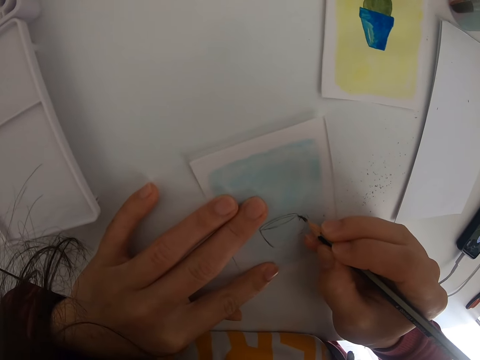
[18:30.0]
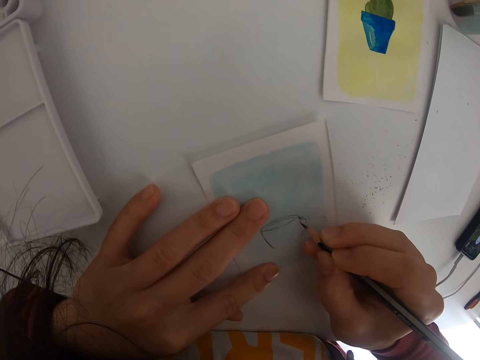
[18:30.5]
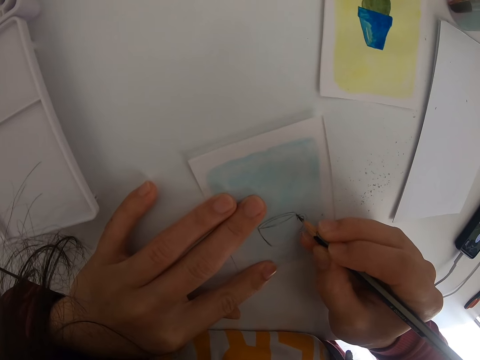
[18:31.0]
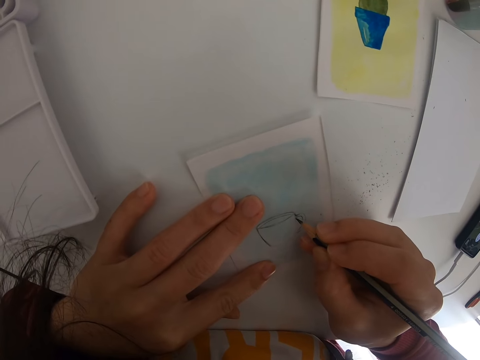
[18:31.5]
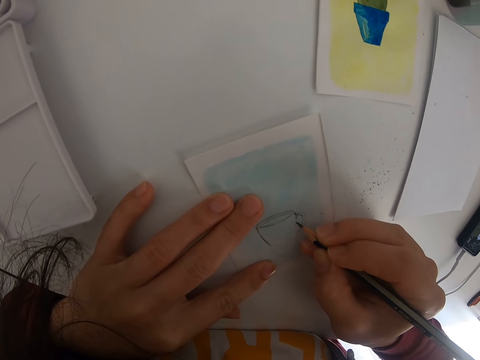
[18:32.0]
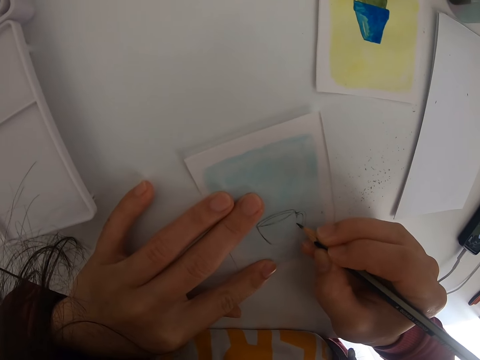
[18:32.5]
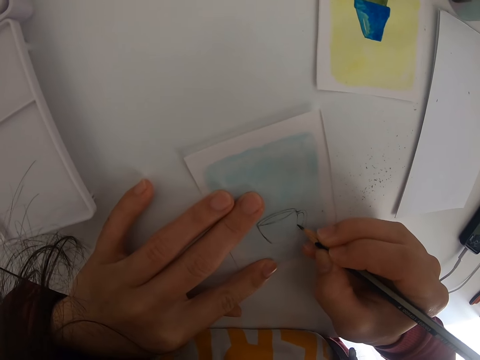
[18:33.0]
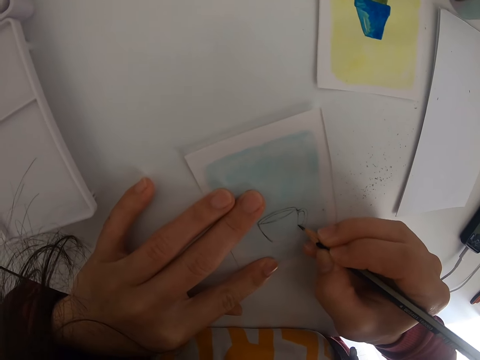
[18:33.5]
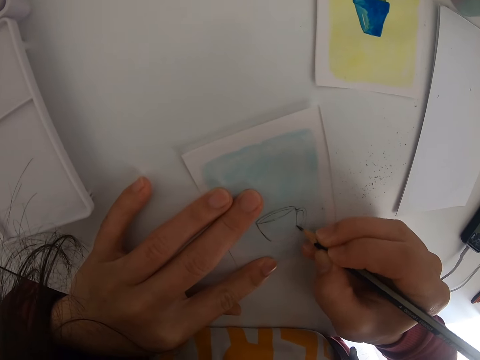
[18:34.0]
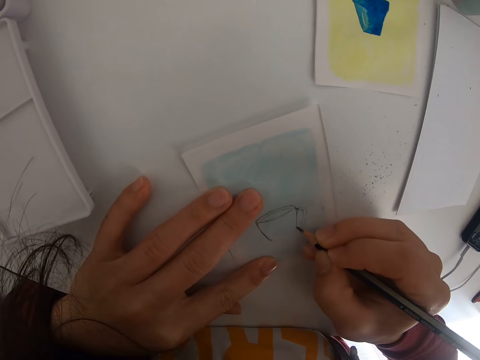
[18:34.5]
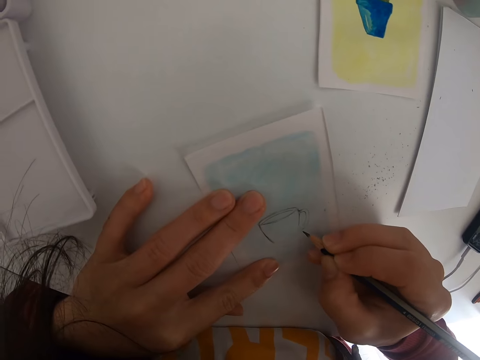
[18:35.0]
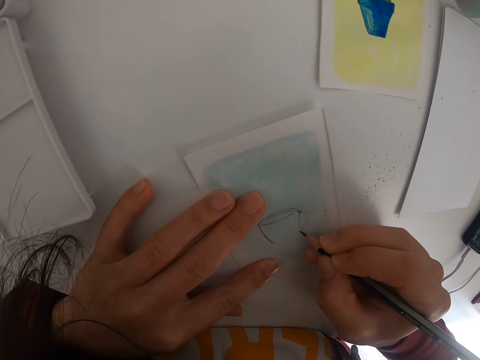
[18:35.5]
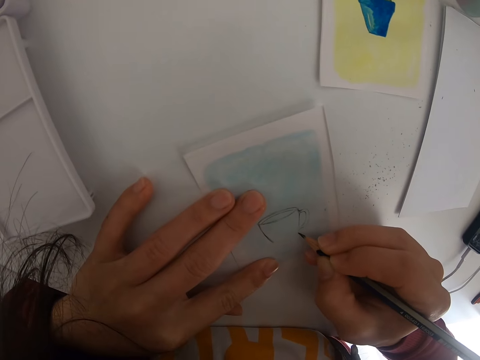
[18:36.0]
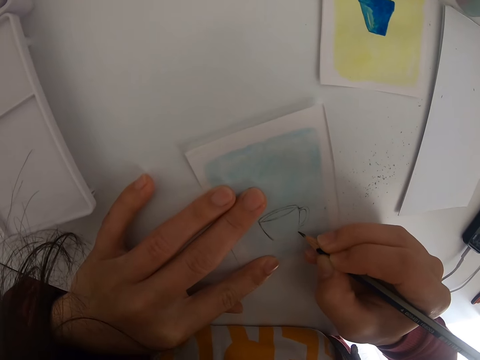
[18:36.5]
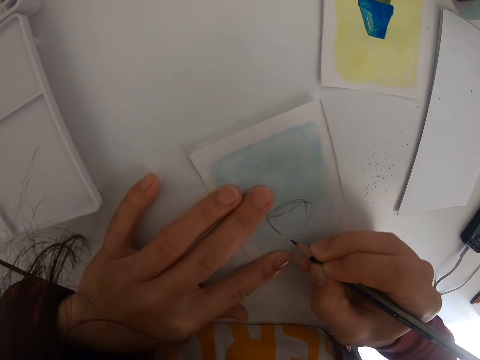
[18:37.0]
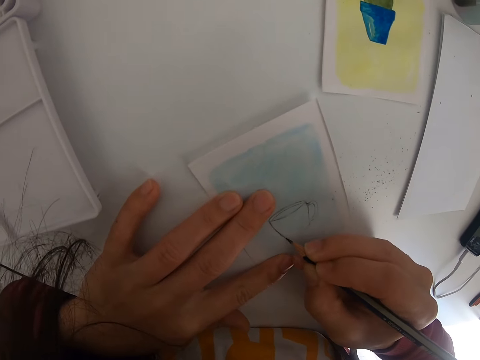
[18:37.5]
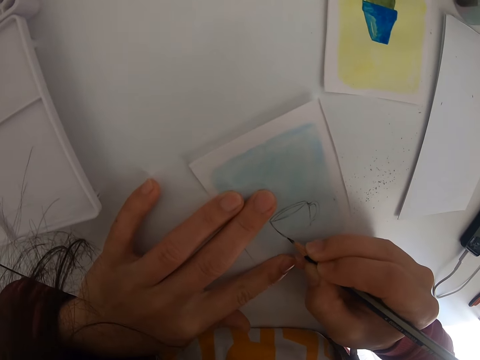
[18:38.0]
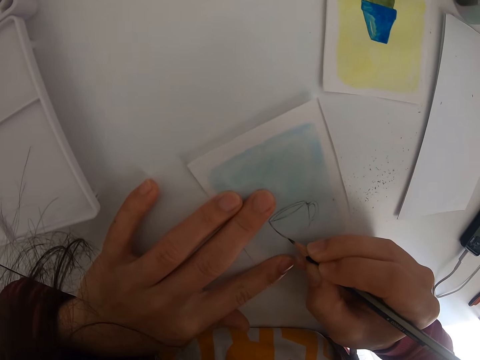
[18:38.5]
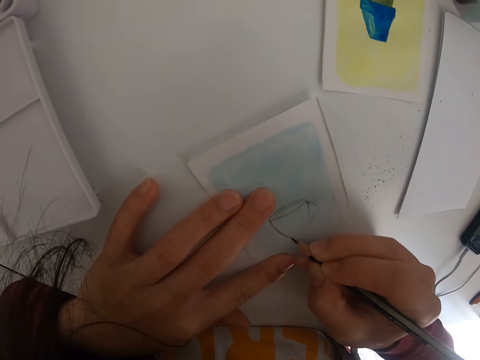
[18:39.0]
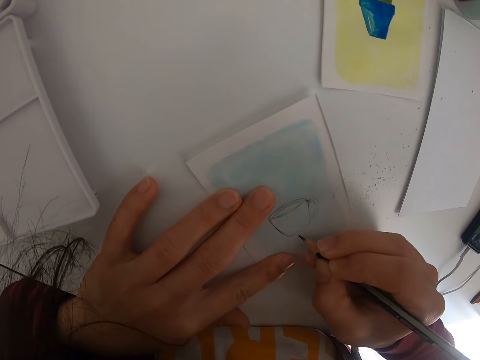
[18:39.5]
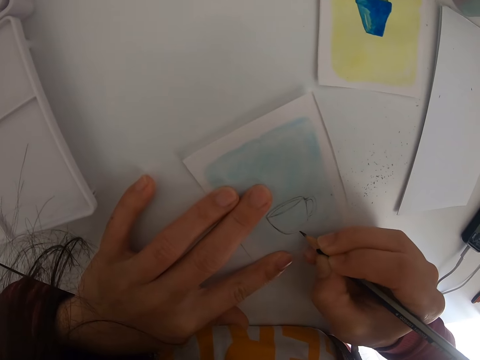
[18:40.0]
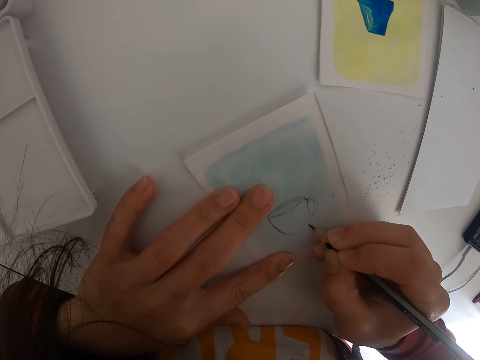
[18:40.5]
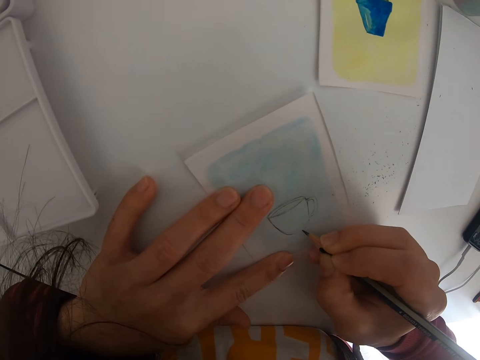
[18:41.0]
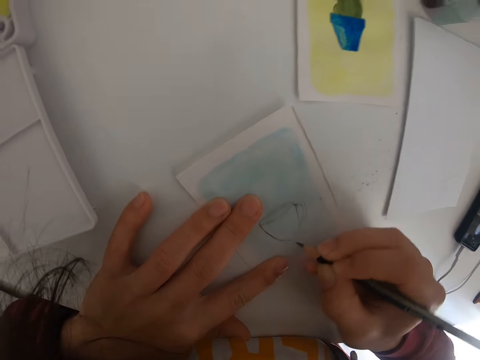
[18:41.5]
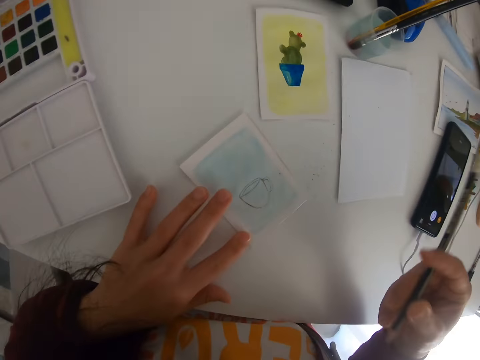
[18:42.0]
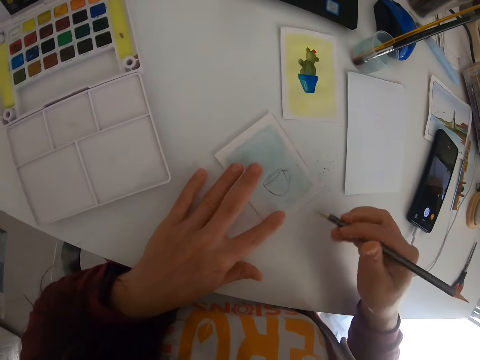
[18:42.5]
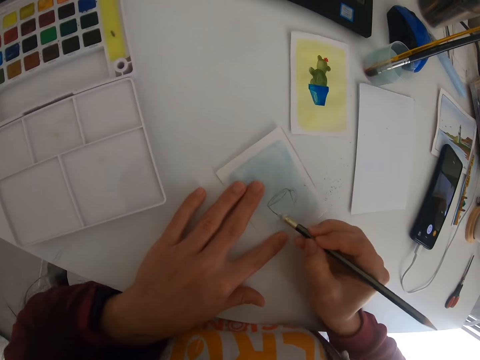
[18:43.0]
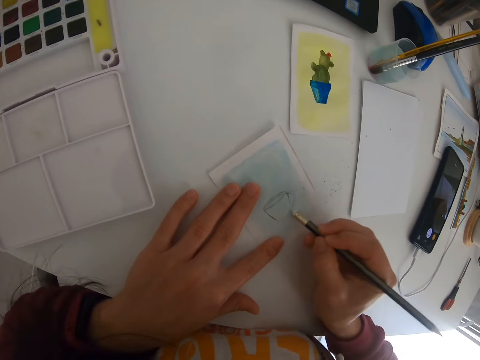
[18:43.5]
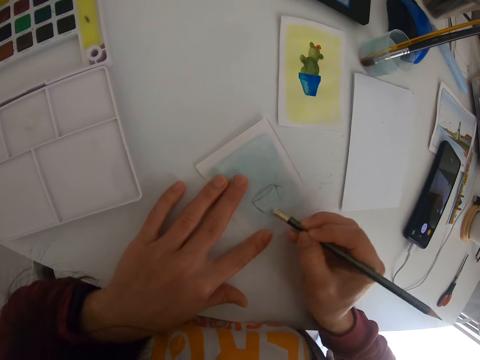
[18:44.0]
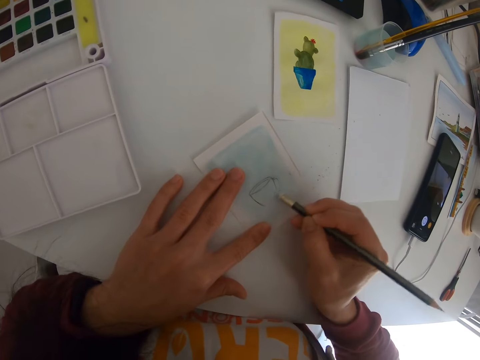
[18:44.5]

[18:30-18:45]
The camera wearer moves the pencil. They rotate the pencil. They erase a part of a drawing on a piece of paper with the pencil rubber.

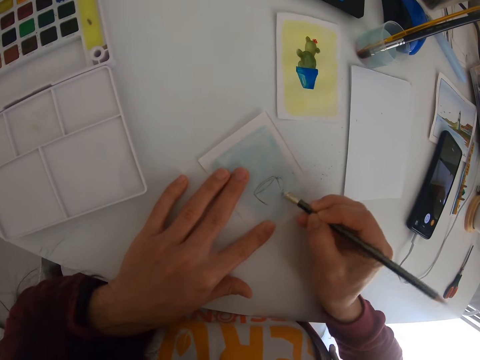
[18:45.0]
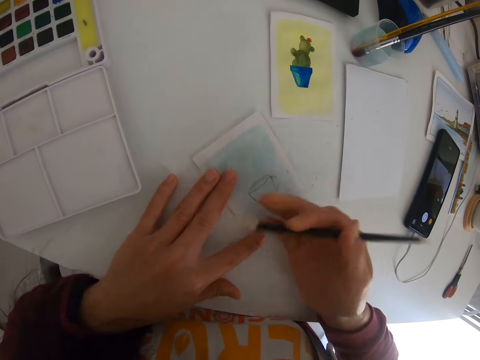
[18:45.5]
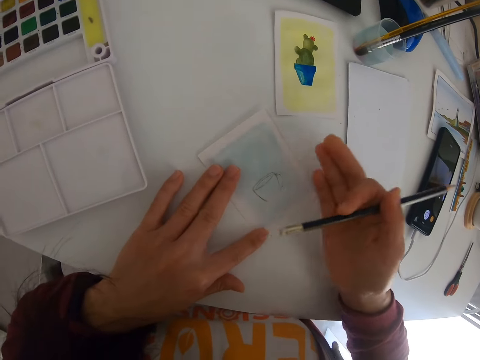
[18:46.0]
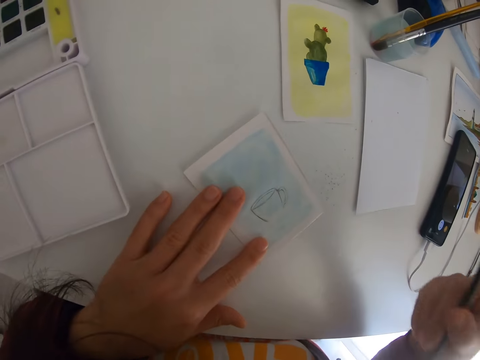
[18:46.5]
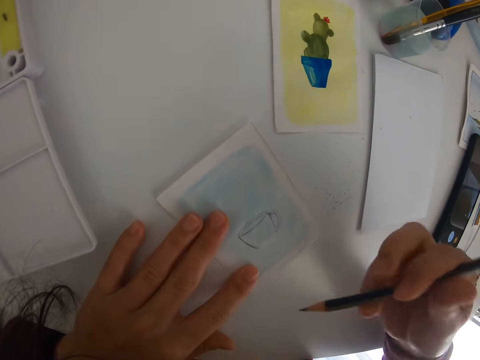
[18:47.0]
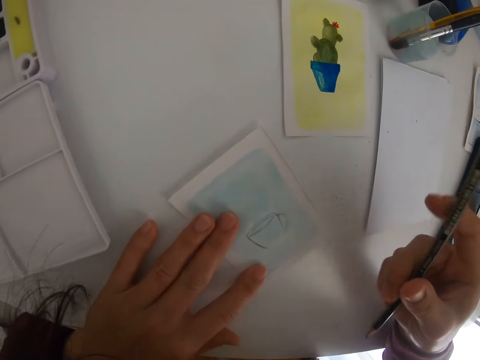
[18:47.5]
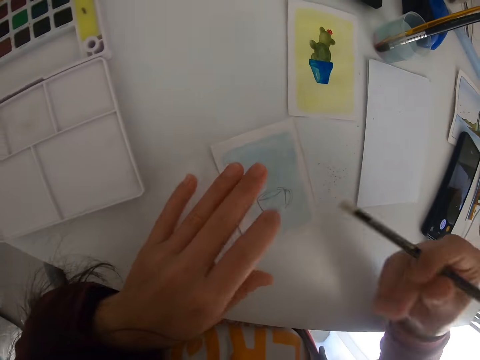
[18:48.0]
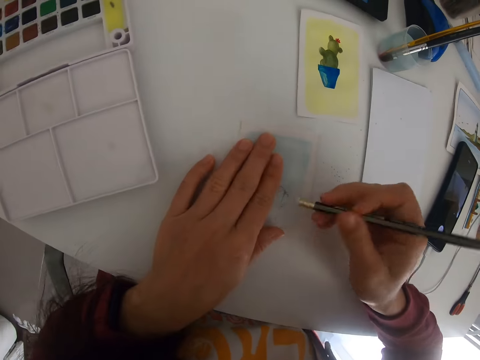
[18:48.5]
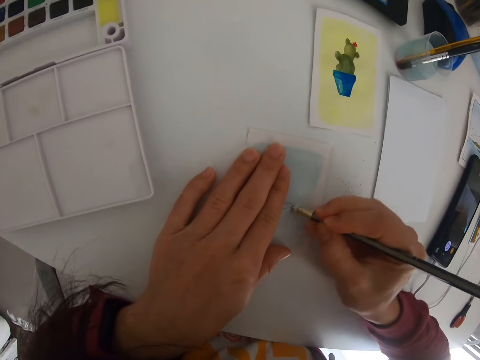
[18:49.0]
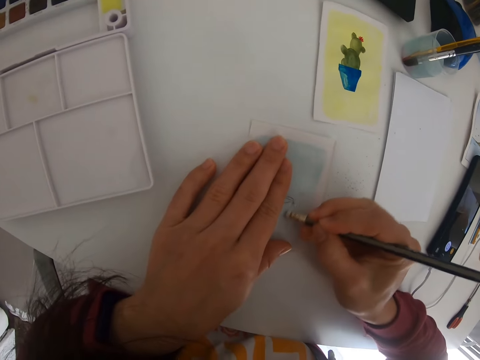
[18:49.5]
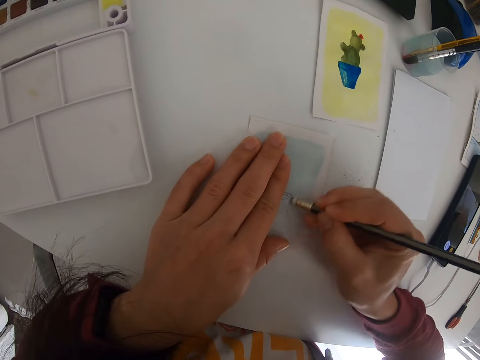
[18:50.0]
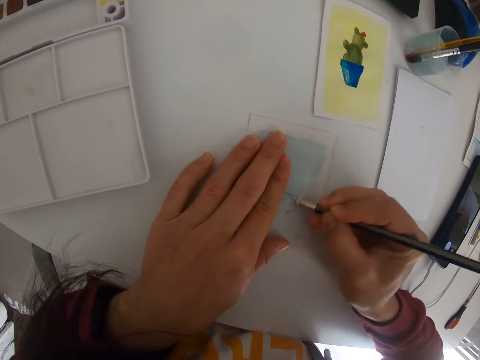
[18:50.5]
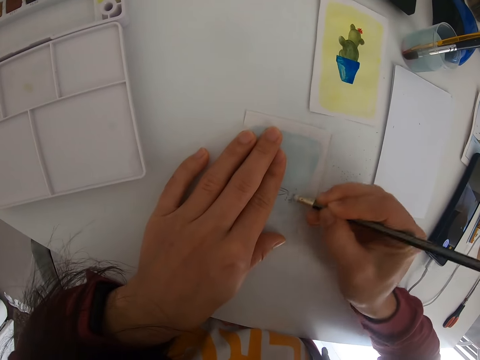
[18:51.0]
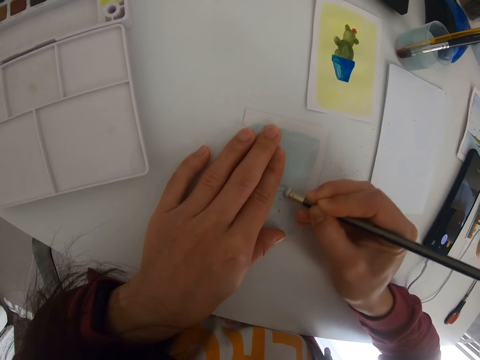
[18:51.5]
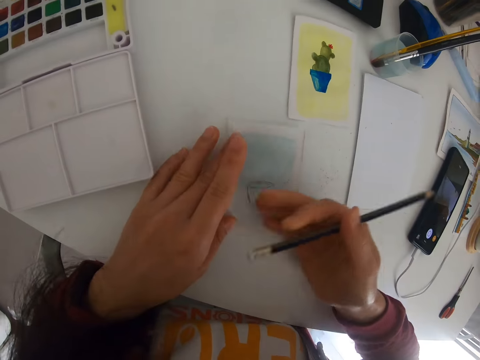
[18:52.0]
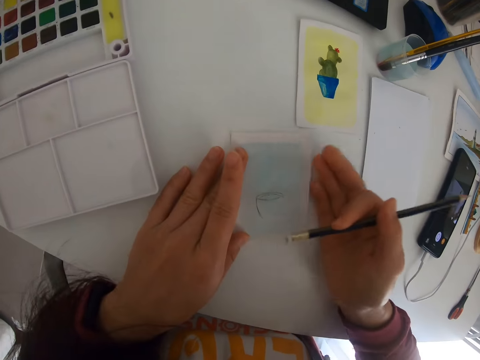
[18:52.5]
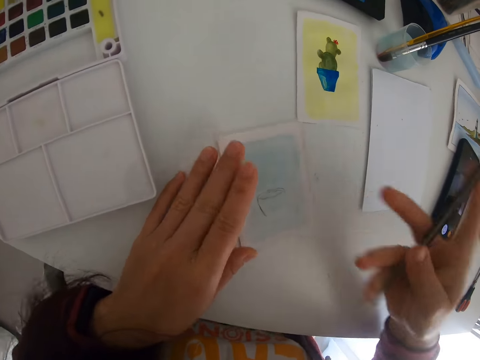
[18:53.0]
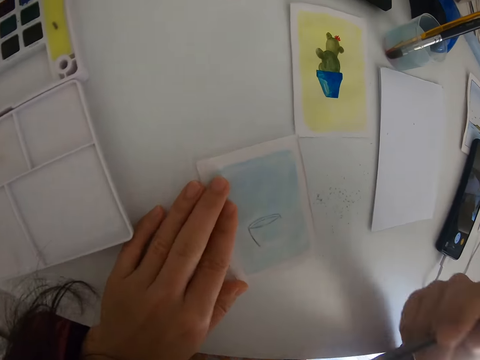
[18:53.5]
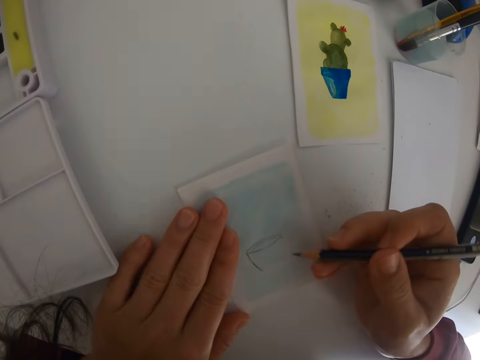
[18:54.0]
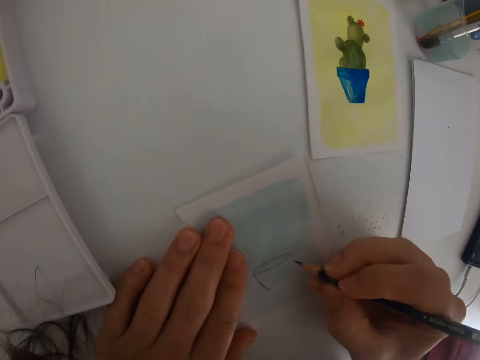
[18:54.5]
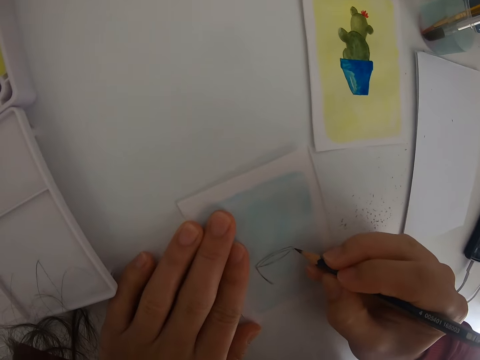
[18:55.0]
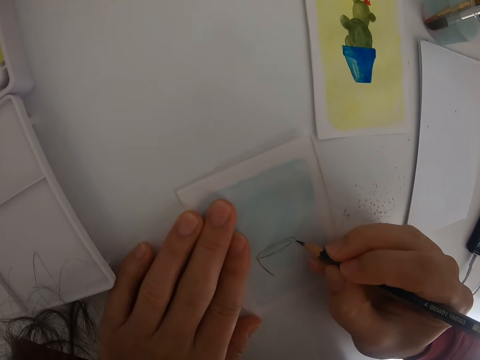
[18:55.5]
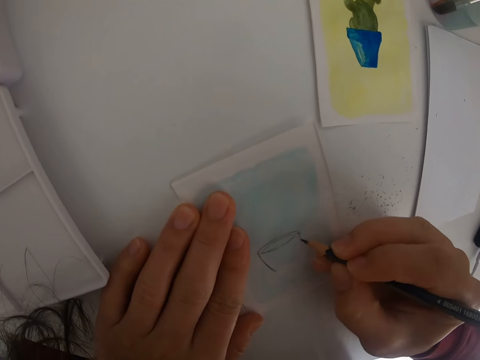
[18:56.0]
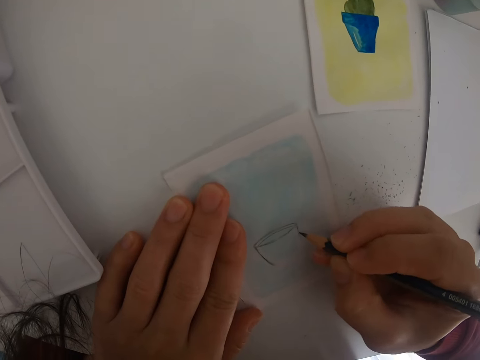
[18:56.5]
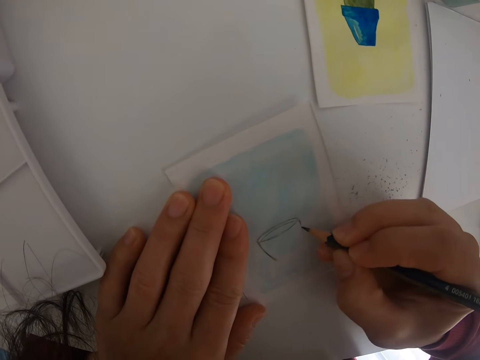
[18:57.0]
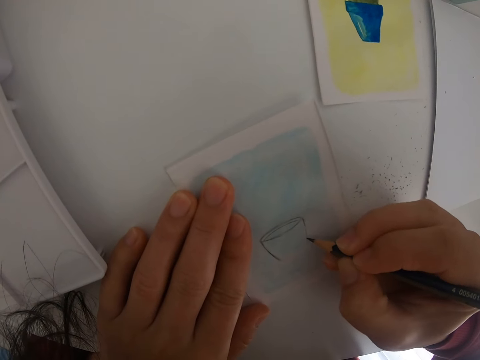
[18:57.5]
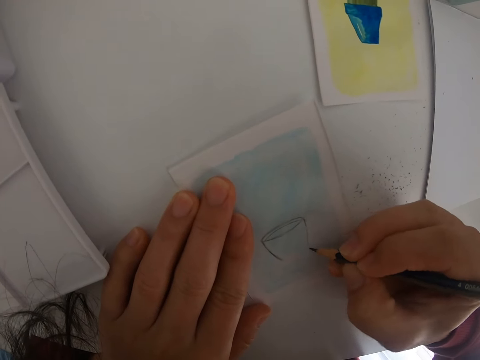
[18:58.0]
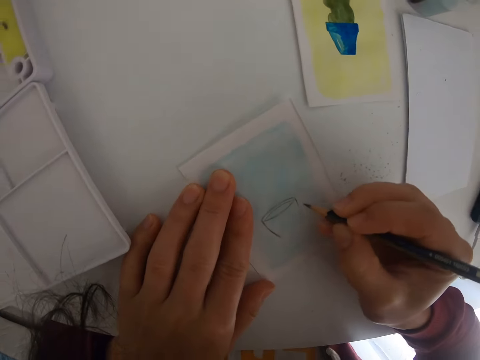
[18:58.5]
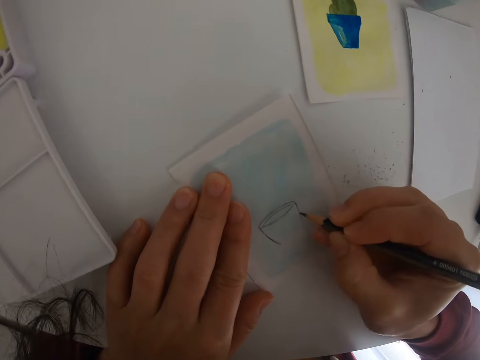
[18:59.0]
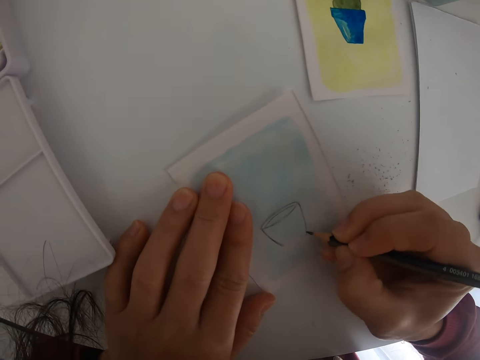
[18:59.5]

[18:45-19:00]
The camera wearer rubs a hand on the paper. They rub off the dirt. They rotate the pencil. They erase a part of a drawing on the paper with the pencil rubber. They rub a hand on the paper. They rotate the pencil. They draw on the paper with the right hand.
